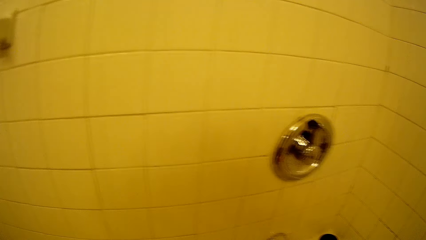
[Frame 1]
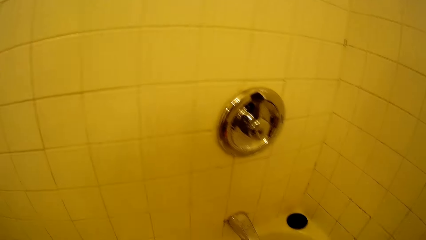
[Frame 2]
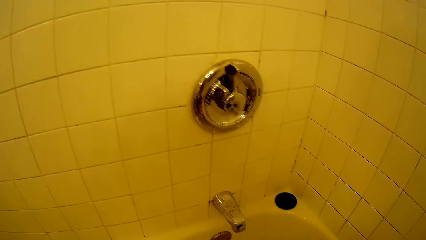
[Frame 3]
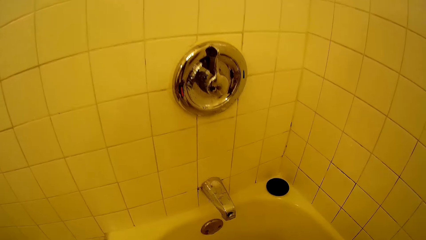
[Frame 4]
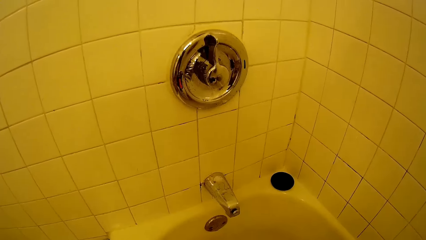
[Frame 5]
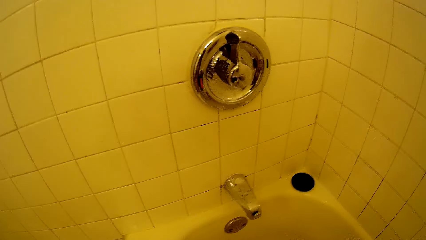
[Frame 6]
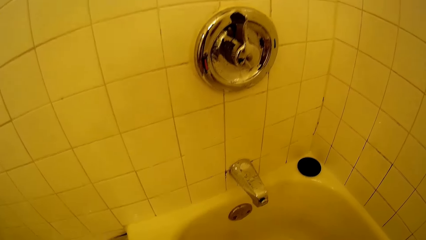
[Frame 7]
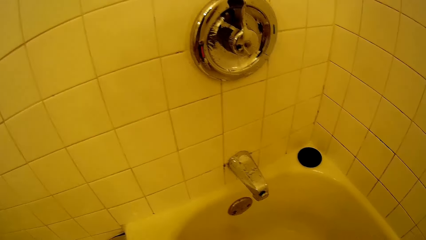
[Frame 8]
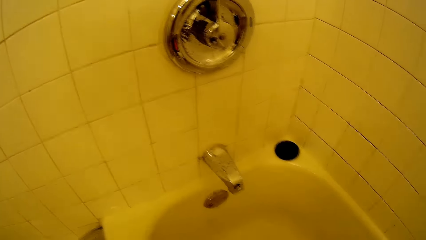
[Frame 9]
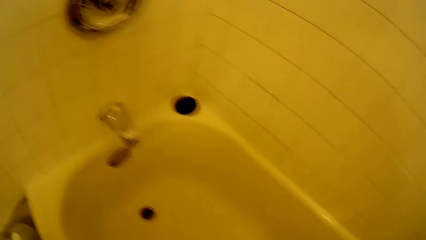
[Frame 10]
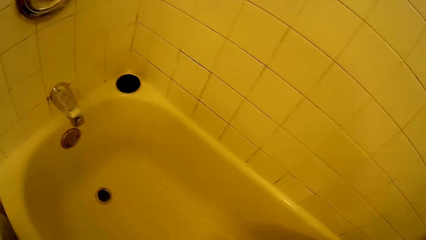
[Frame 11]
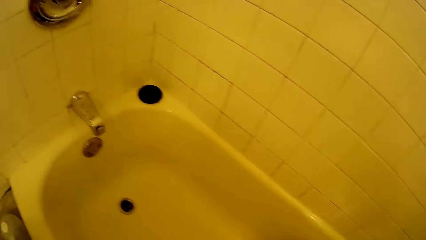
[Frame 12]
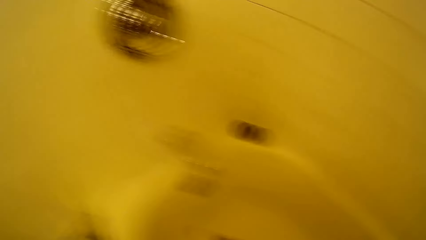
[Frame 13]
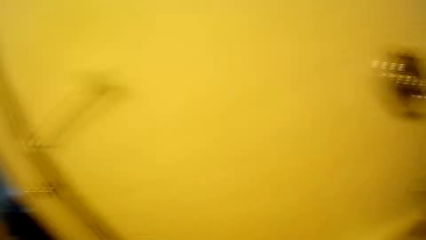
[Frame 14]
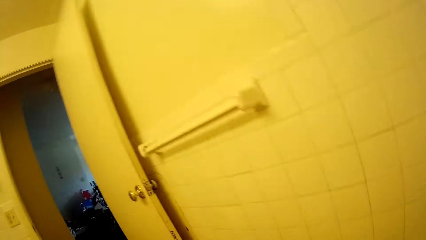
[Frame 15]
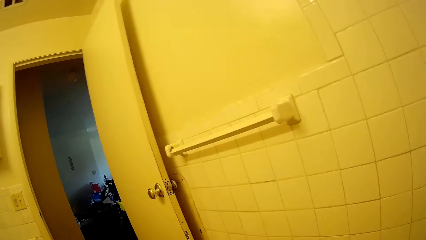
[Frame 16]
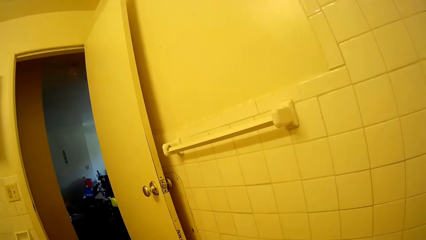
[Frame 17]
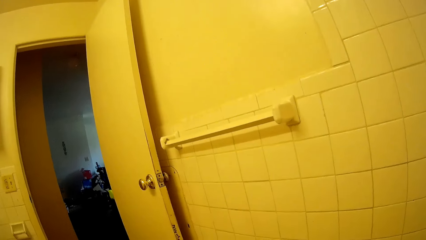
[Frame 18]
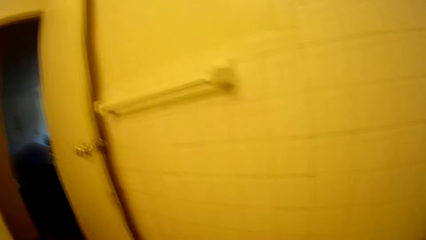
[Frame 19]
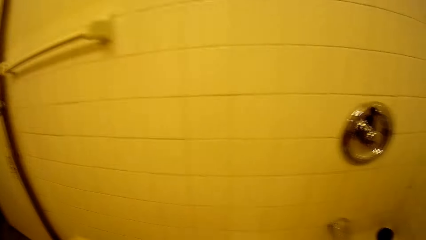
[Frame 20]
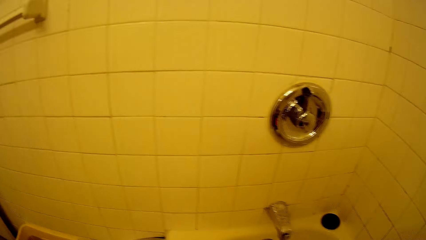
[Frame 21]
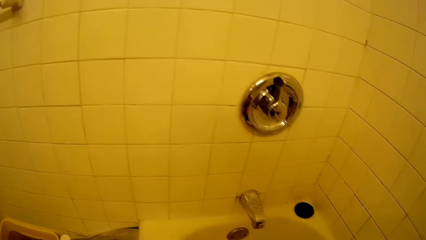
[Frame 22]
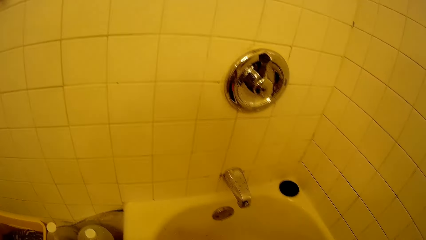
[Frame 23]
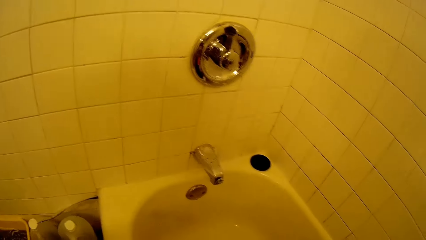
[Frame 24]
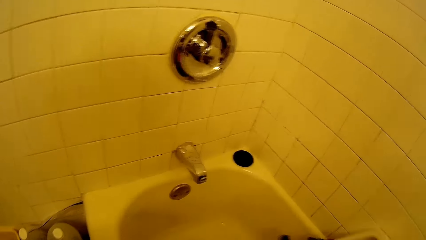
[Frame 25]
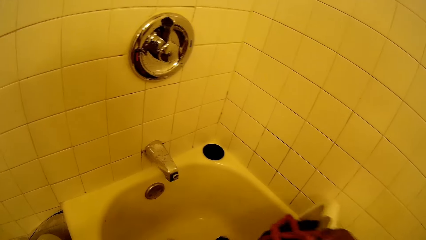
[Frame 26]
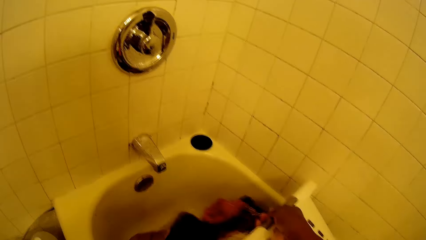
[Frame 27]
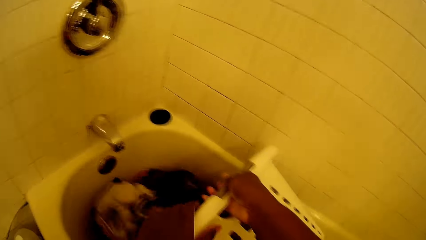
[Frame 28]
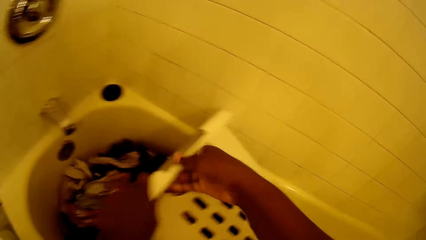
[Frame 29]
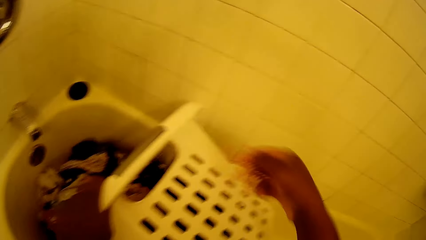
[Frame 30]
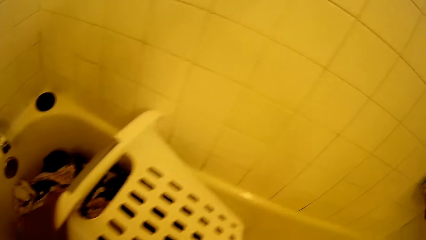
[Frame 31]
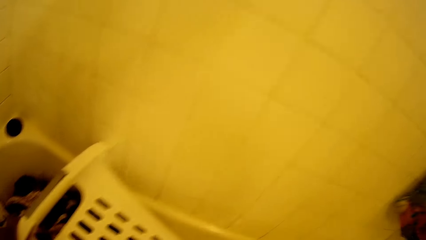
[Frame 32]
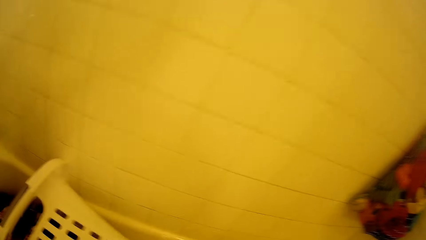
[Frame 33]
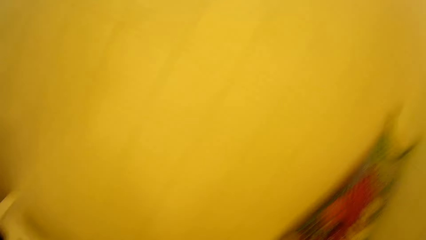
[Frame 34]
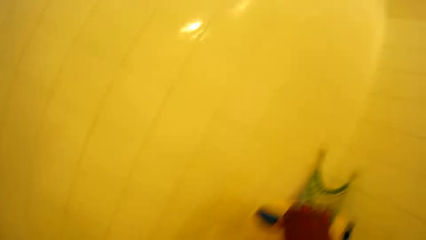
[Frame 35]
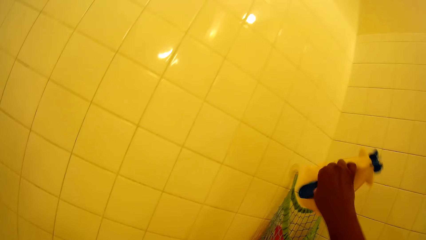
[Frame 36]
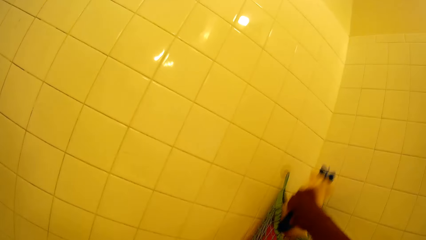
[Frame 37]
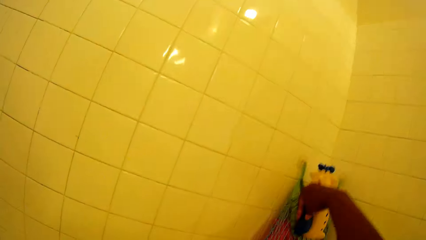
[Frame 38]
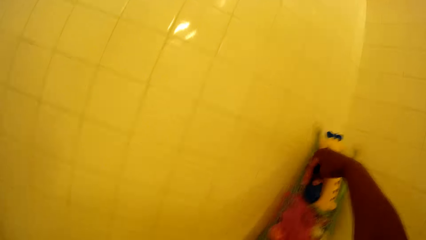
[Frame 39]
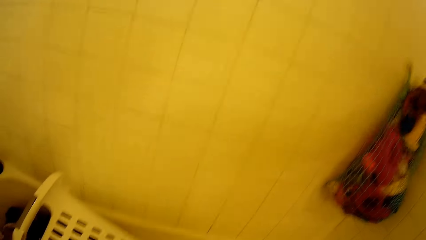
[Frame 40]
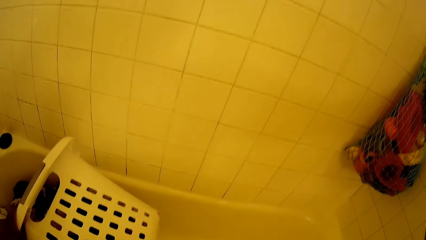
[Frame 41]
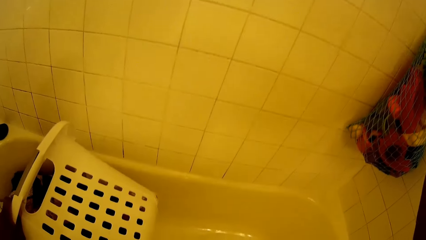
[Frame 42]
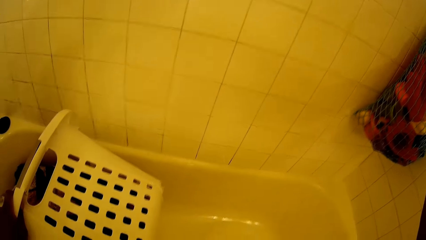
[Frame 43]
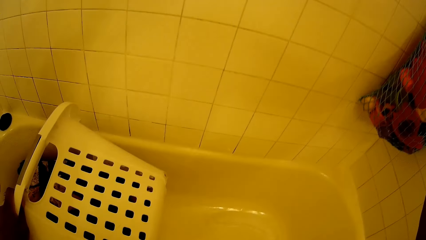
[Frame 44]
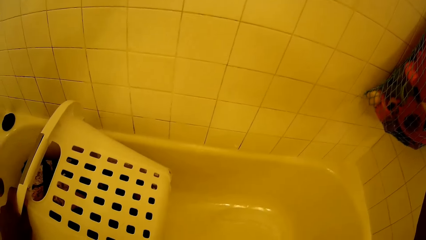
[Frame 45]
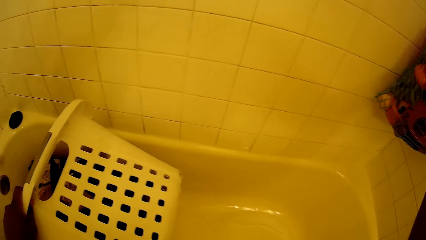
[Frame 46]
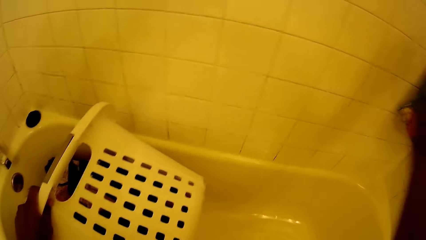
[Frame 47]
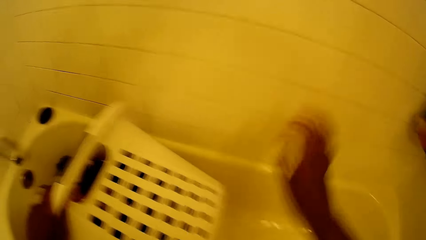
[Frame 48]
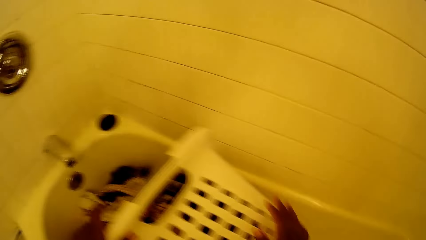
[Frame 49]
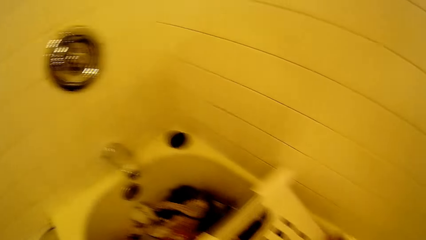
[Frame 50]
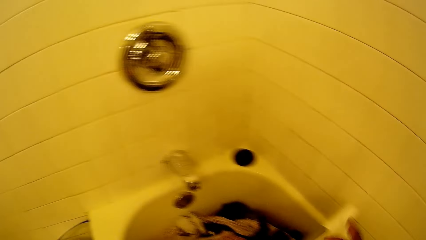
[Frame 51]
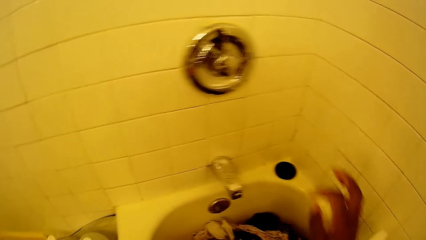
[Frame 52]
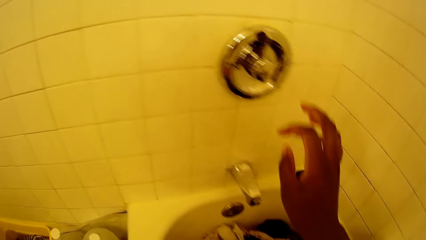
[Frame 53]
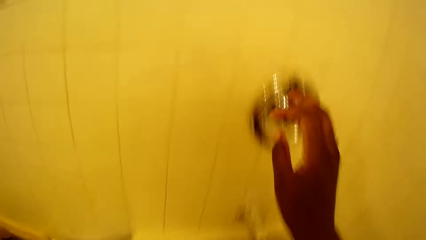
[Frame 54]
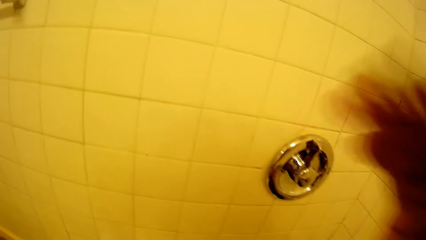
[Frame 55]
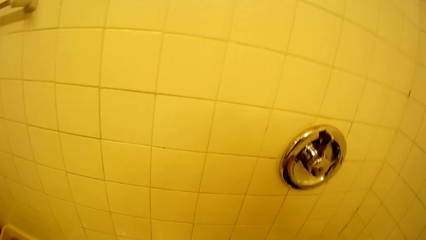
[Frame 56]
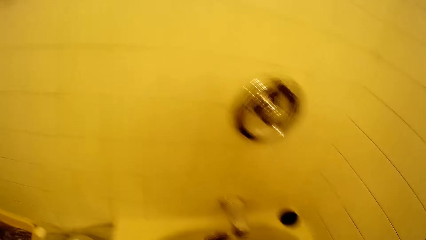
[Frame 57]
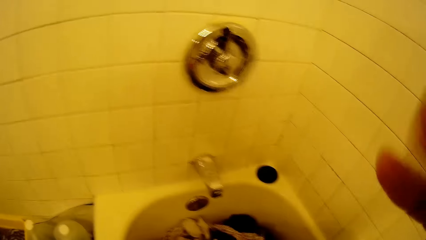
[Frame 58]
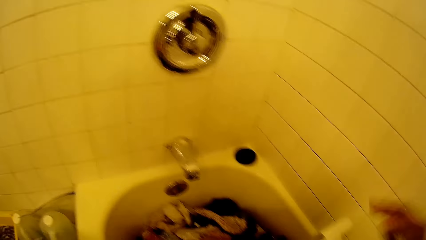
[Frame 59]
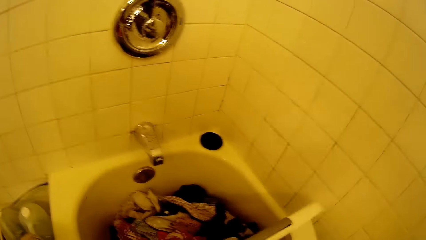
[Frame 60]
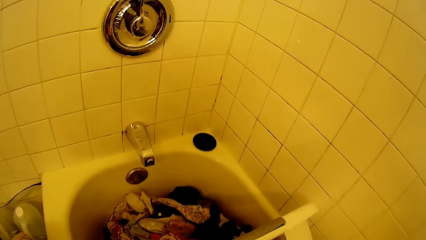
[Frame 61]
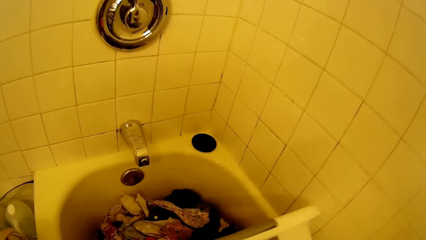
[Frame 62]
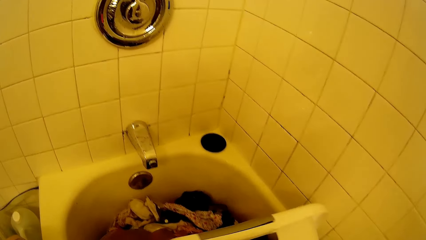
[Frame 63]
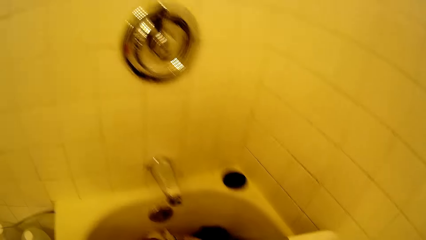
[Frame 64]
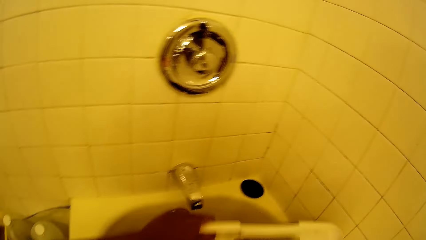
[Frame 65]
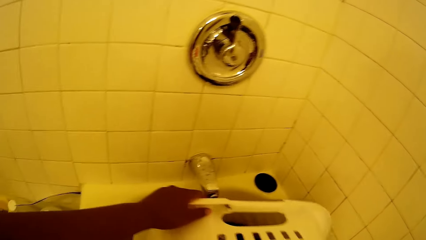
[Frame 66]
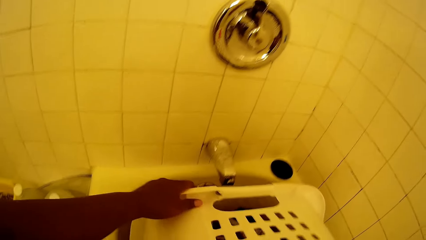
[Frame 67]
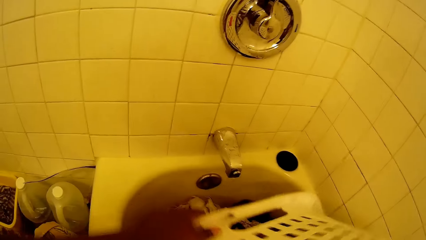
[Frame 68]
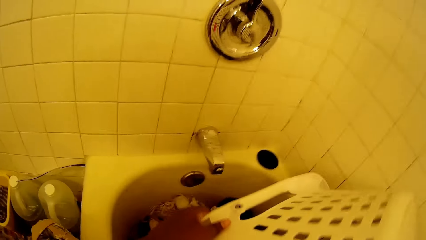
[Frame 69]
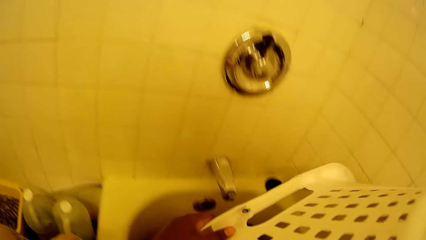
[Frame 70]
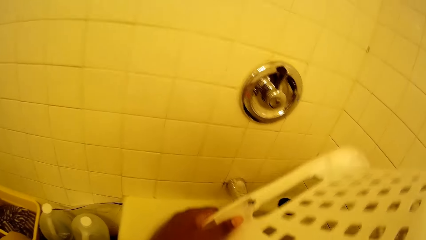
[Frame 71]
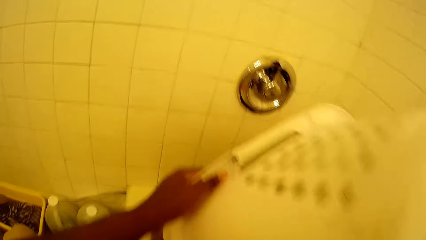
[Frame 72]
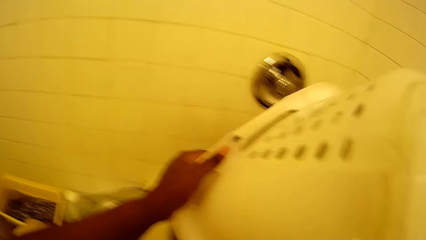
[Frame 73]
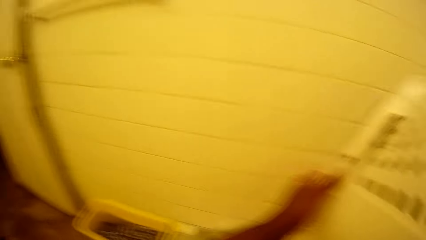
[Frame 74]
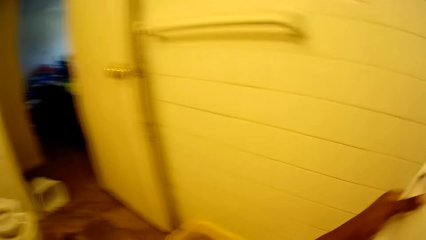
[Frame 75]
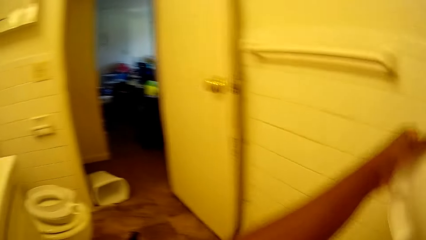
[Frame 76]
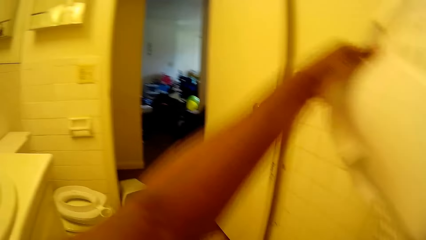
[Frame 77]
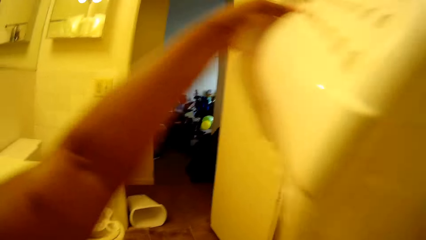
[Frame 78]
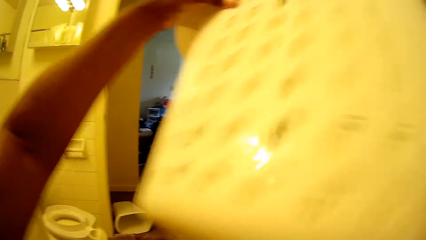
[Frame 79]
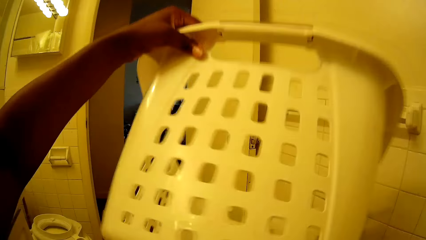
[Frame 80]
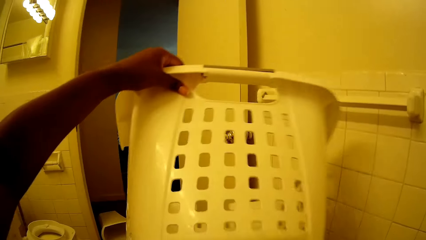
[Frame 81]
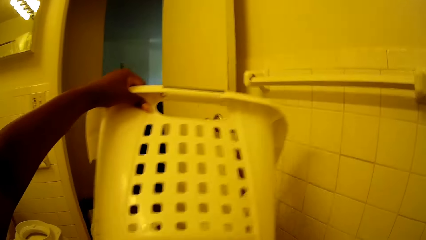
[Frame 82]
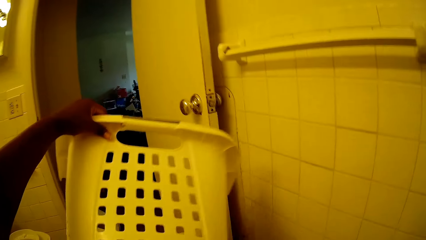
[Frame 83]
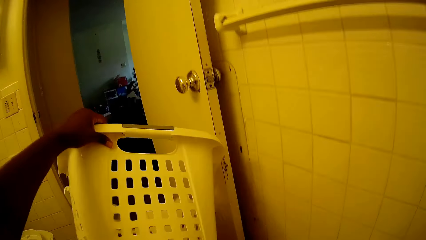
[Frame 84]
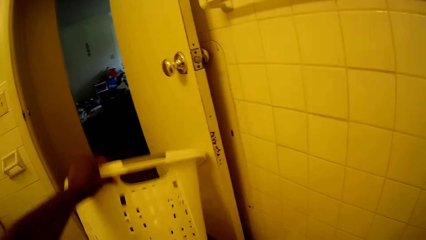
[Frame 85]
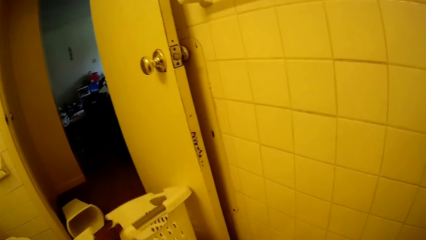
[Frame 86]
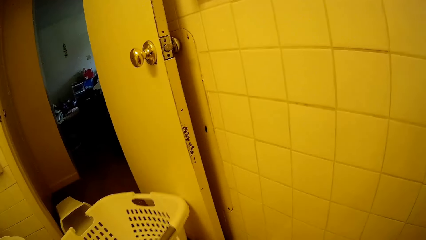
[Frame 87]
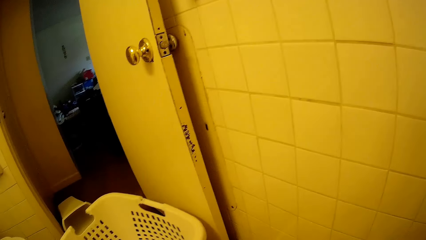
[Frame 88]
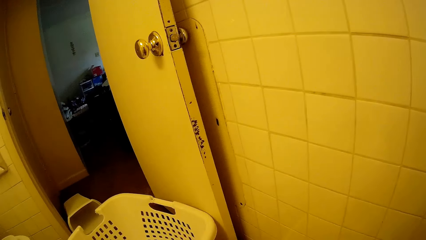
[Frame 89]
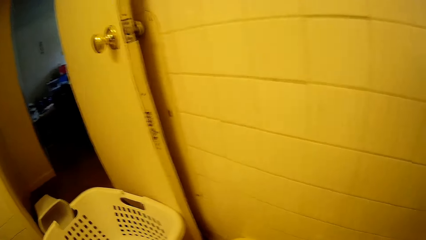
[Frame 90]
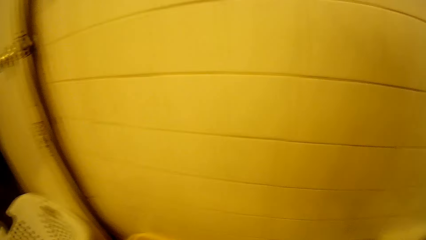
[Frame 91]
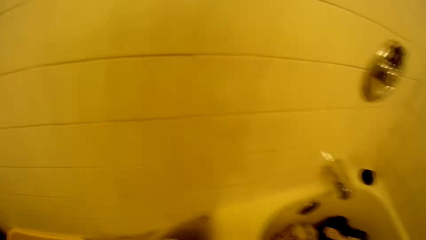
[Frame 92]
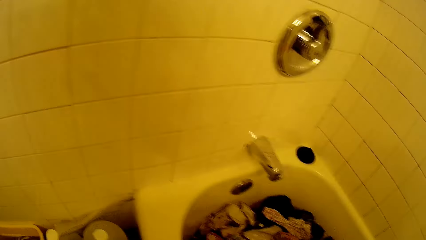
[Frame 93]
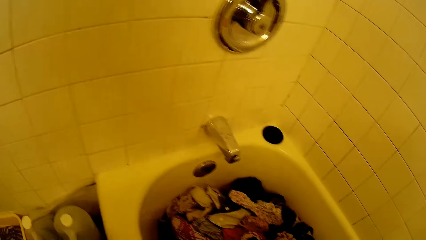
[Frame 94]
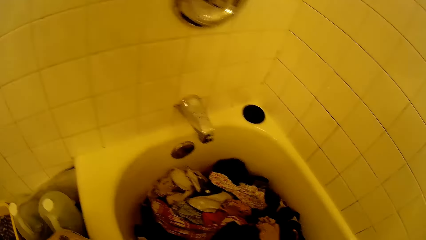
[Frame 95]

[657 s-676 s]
The camera wearer places a basket in a bathtub with both hands. She pours clothes into a sink. She places a toy into a net storage with her right hand. She touches the basket with both hands. She adjusts camera glasses with her right hand. She pours out clothes from the basket into the sink with both hands. She lifts the basket. She drops the basket on the floor with her left hand.
